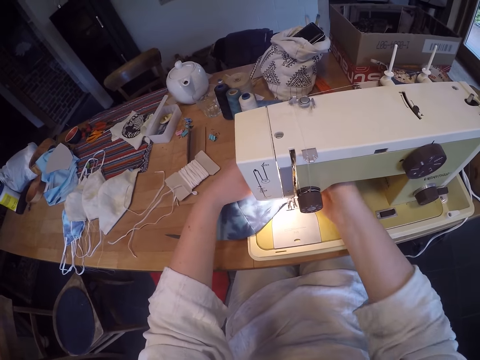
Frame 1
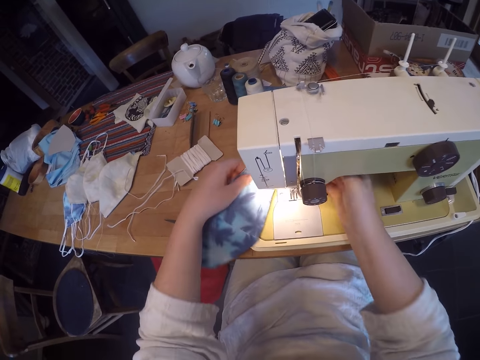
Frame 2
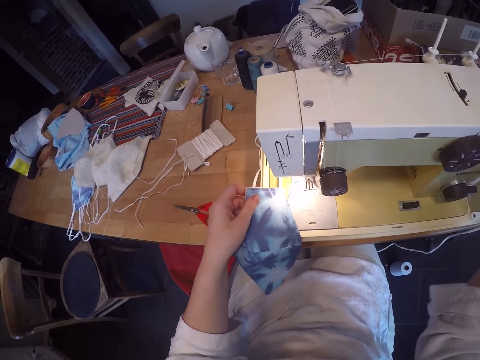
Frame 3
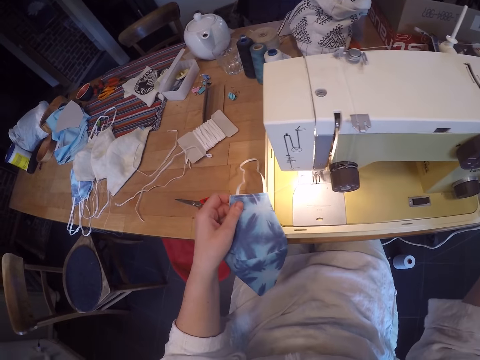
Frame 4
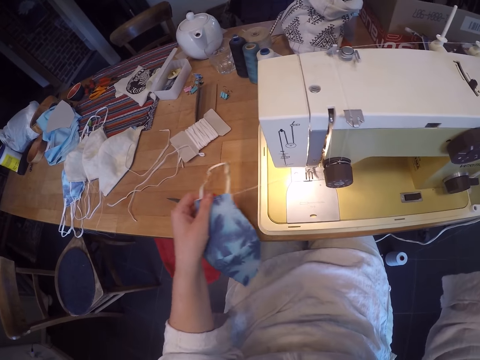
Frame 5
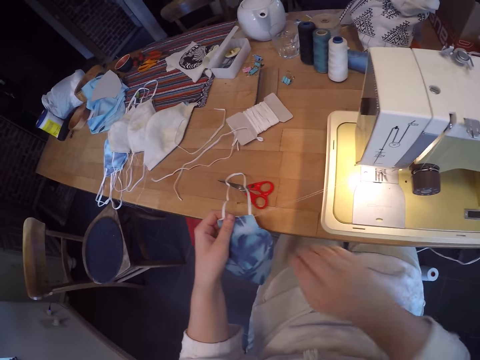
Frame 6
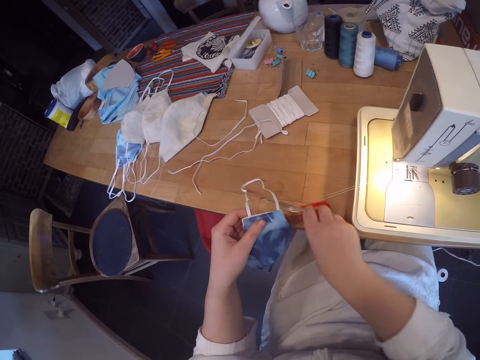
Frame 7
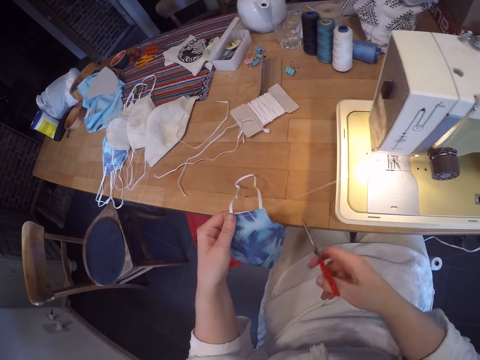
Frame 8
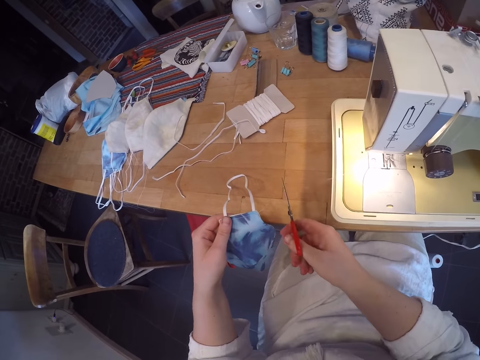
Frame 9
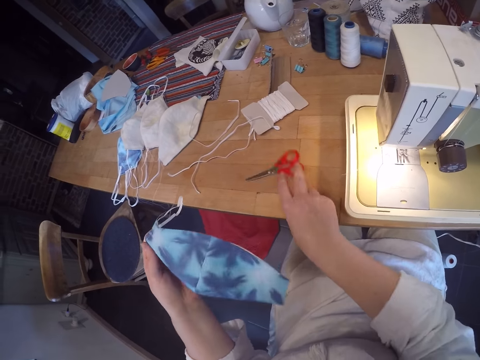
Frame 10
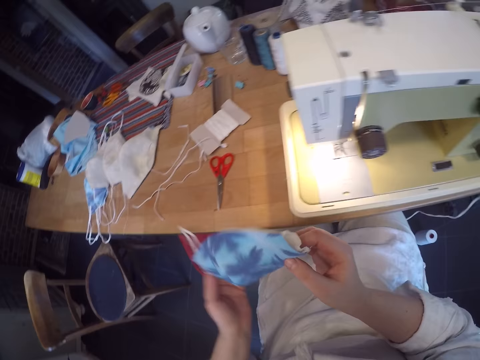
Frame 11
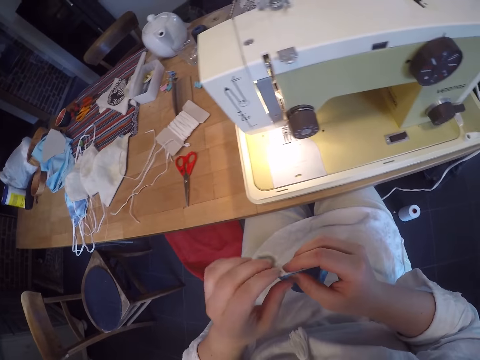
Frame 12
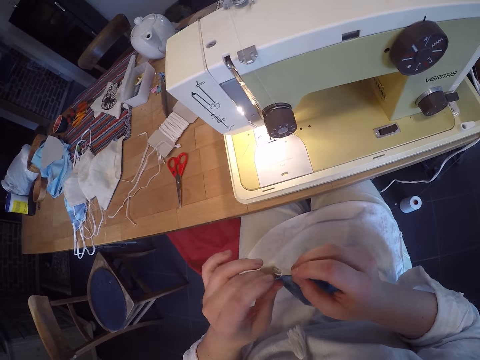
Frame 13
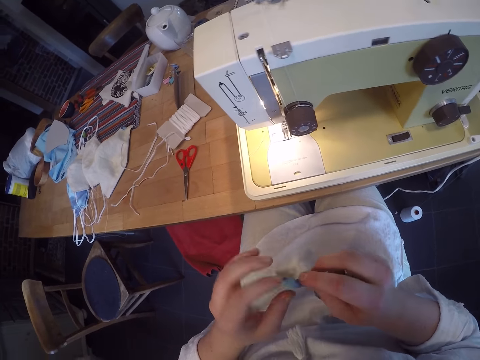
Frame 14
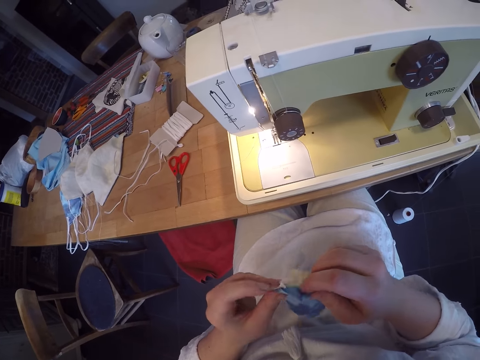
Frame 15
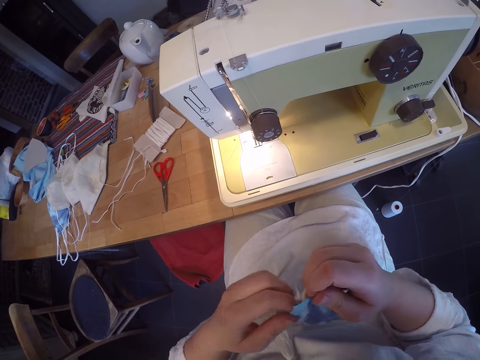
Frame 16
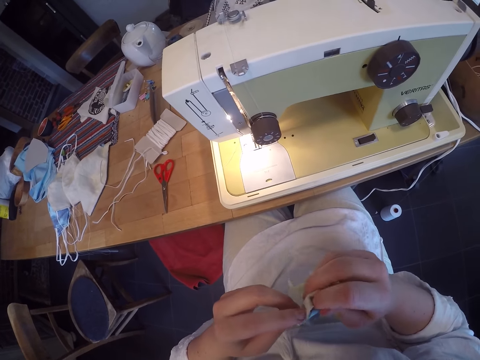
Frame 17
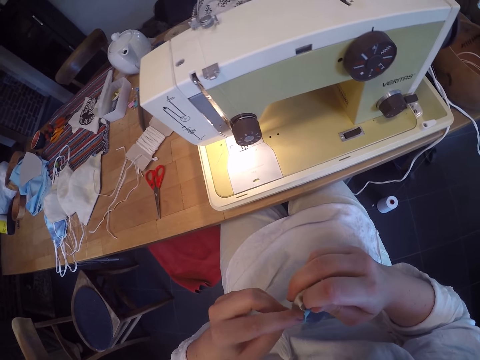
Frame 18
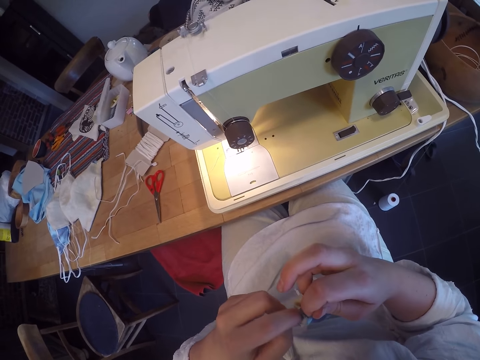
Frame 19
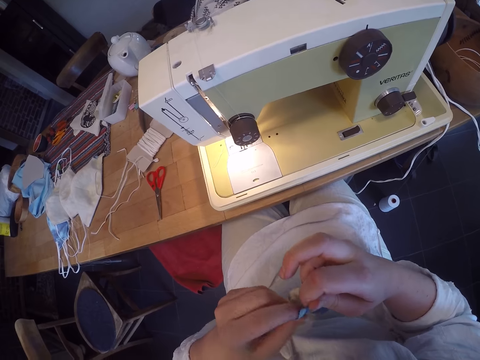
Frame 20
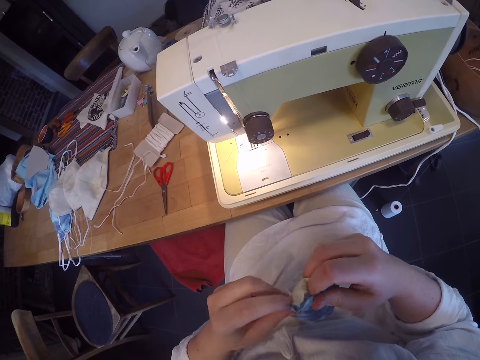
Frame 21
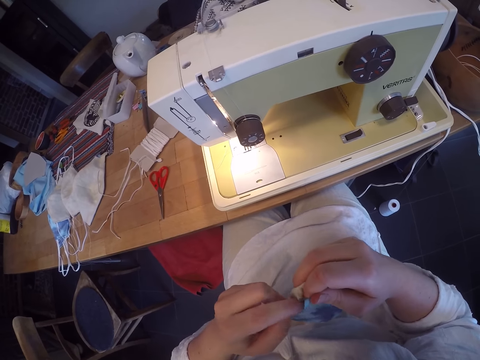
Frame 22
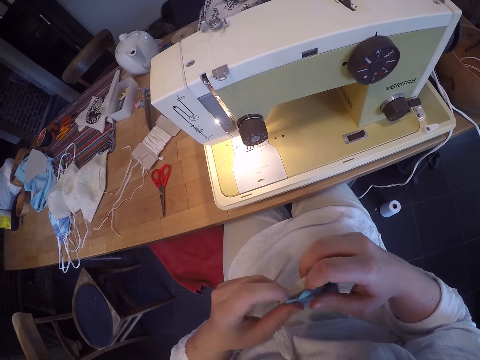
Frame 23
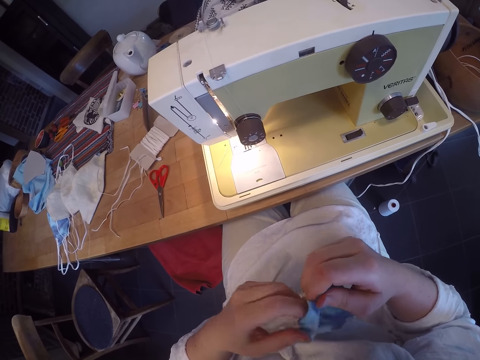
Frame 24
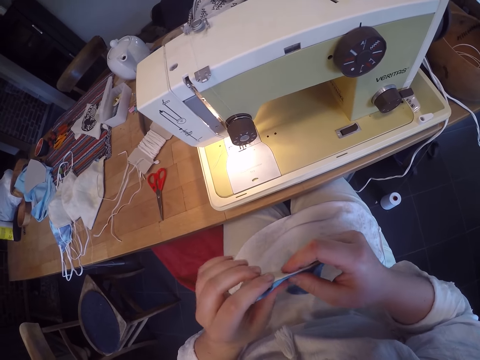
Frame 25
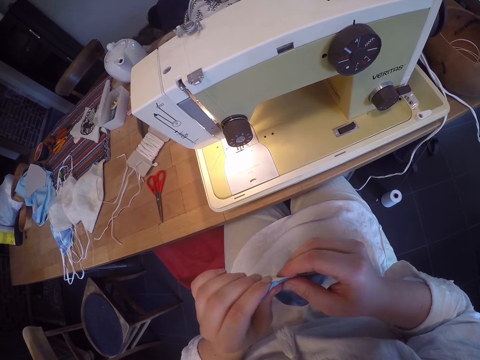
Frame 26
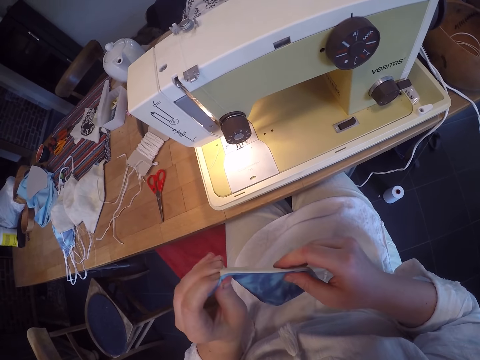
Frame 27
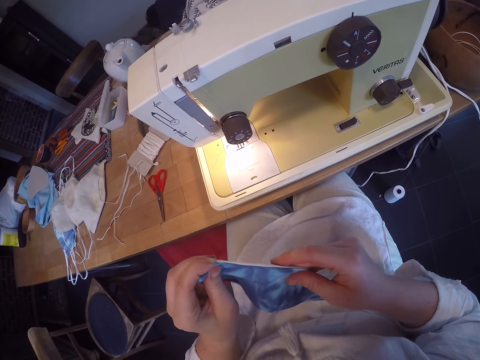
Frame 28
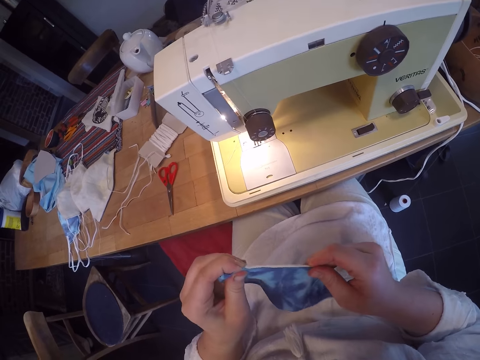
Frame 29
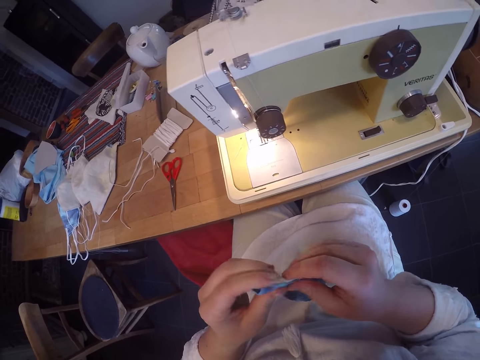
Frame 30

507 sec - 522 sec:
The camera wearer removes his hand from the roller in the machine. He turns off the sewing machine. He removes the face mask from the sewing machine. He uses his right hand to touch the roller in the machine. He removes his hand from the roller in the machine. He picks up the scissors from the table. He cuts the yarn from the face mask using the scissors. He drops the scissors on the table. He folds the end of the face mask.

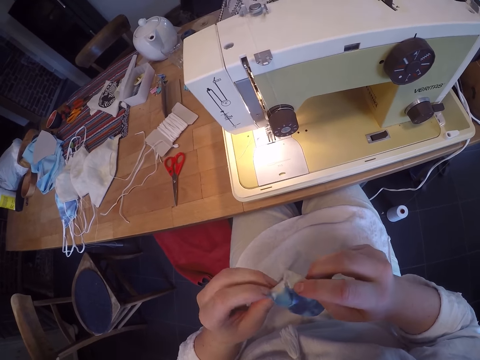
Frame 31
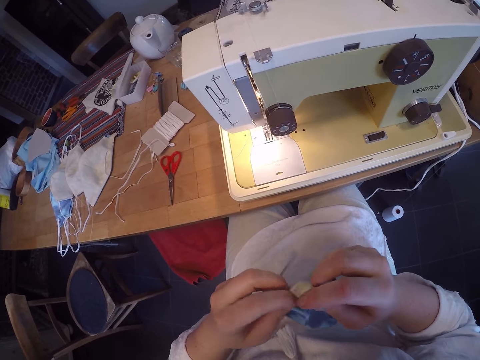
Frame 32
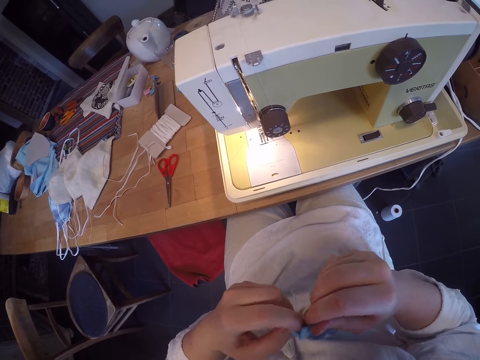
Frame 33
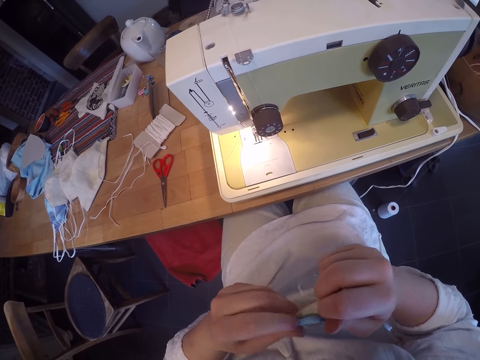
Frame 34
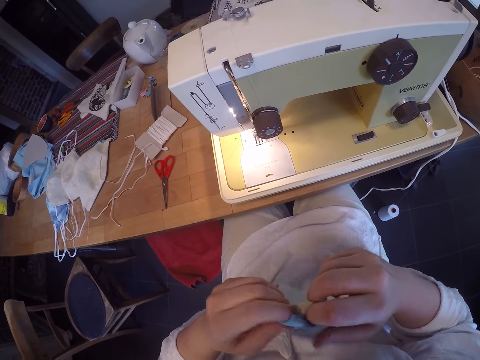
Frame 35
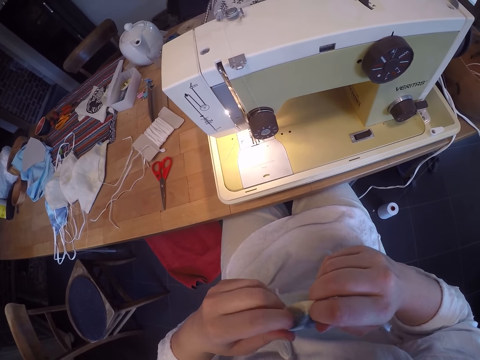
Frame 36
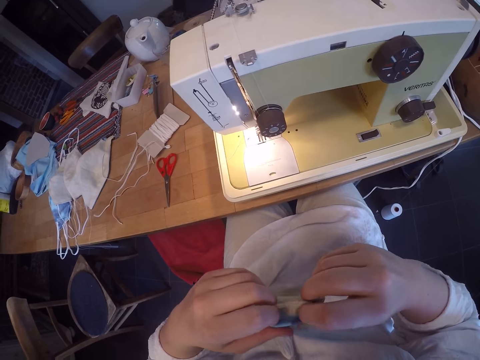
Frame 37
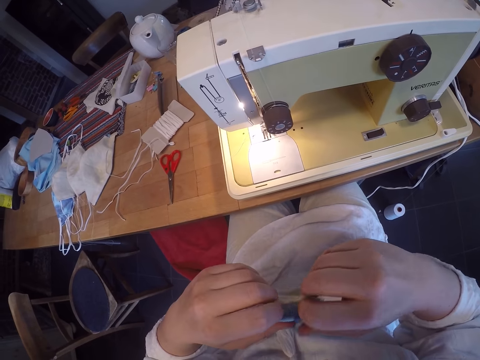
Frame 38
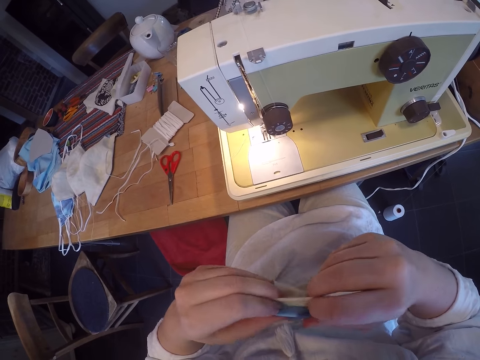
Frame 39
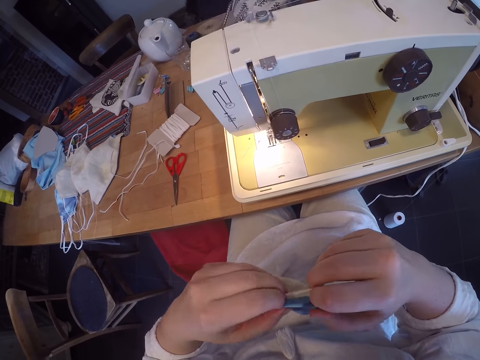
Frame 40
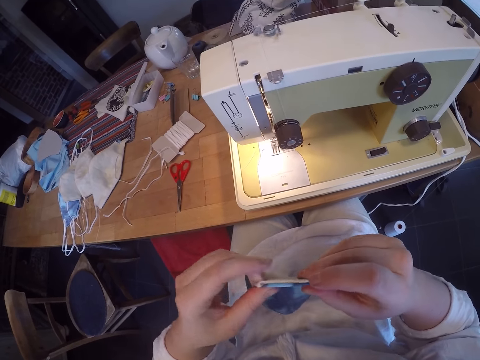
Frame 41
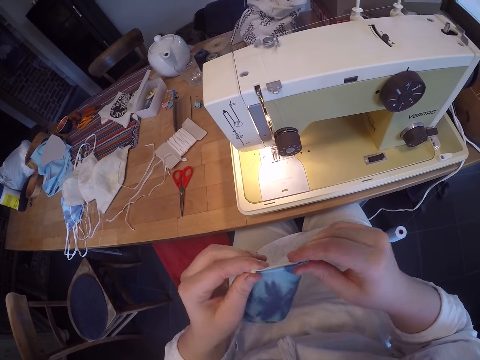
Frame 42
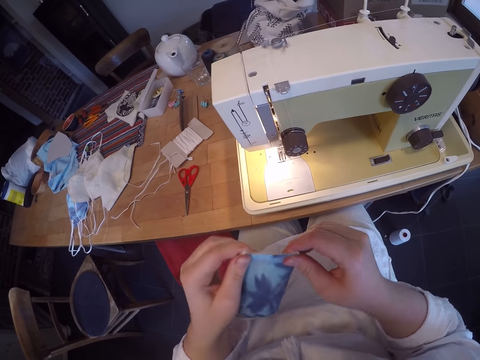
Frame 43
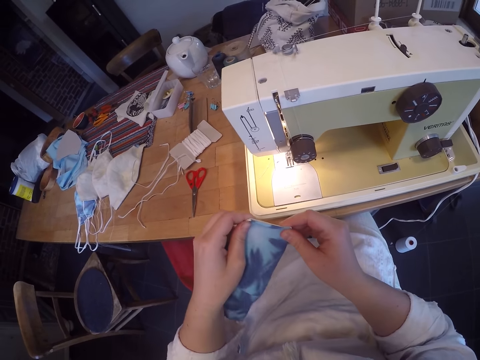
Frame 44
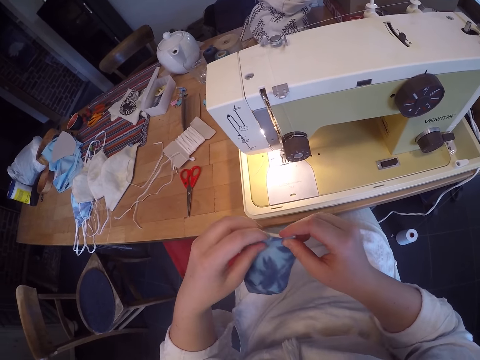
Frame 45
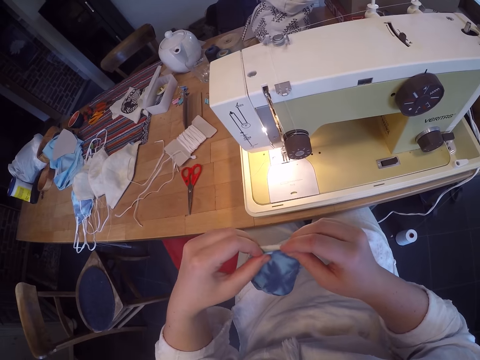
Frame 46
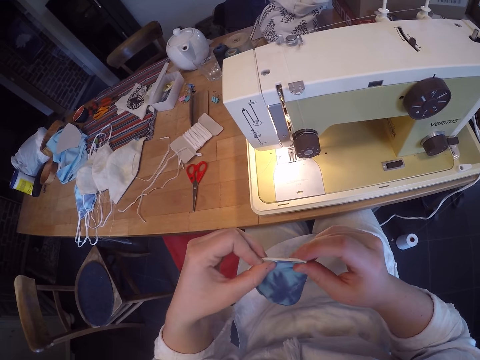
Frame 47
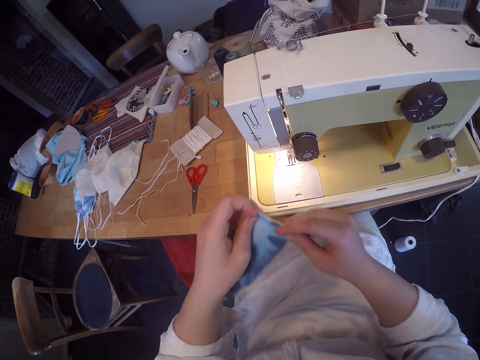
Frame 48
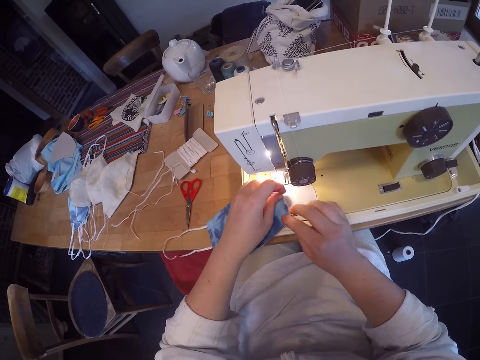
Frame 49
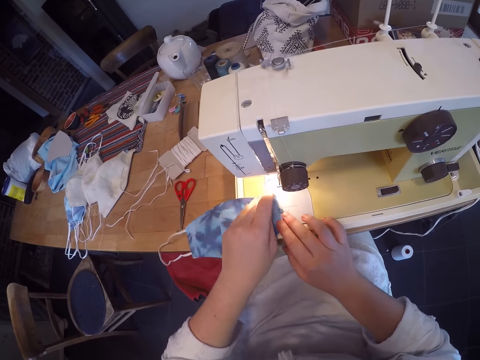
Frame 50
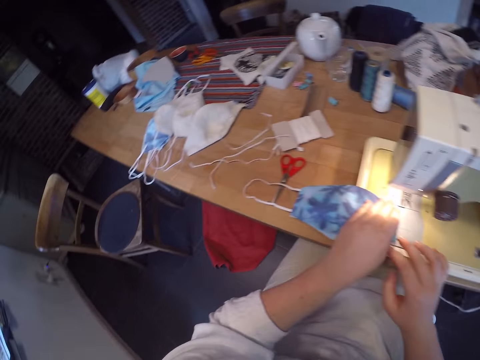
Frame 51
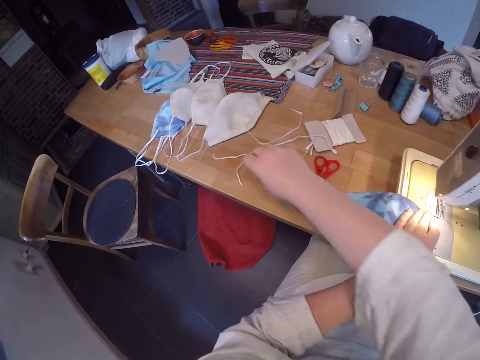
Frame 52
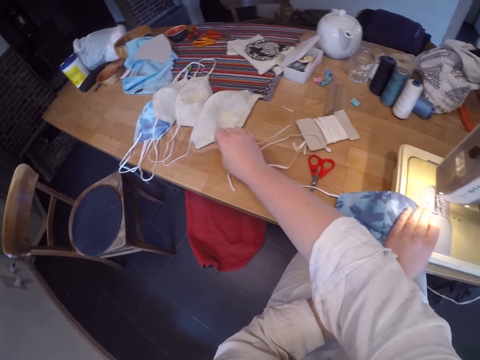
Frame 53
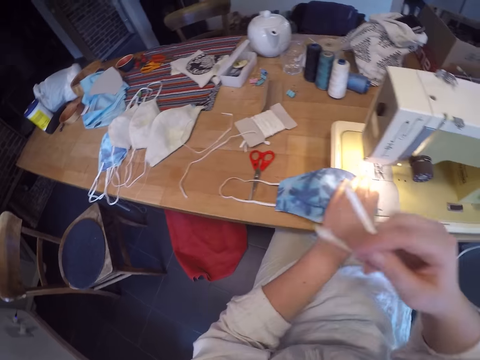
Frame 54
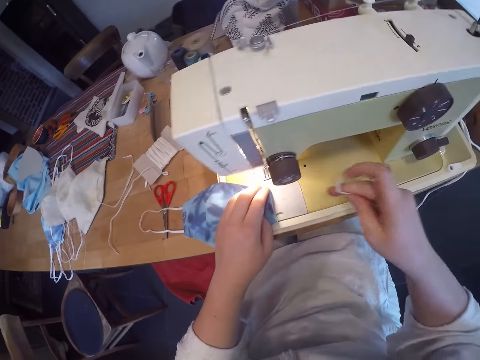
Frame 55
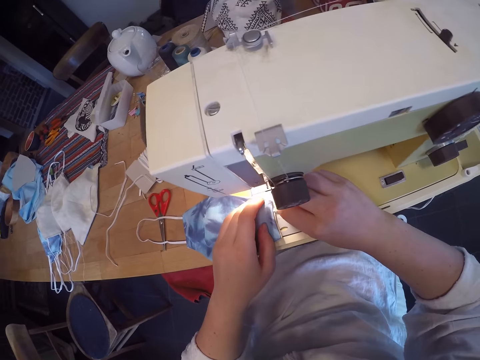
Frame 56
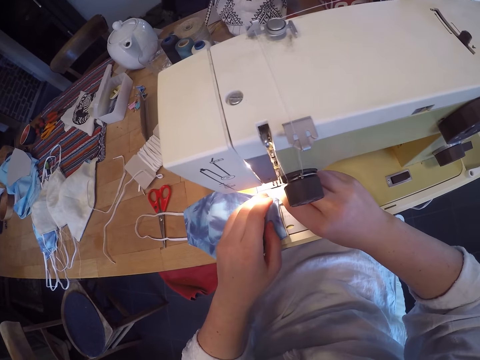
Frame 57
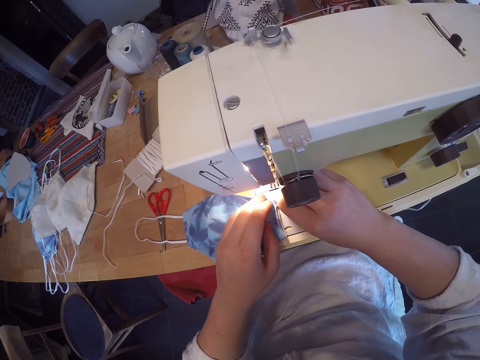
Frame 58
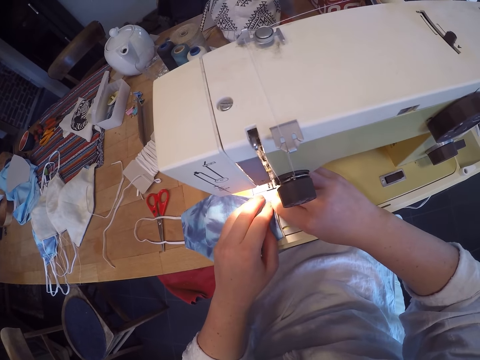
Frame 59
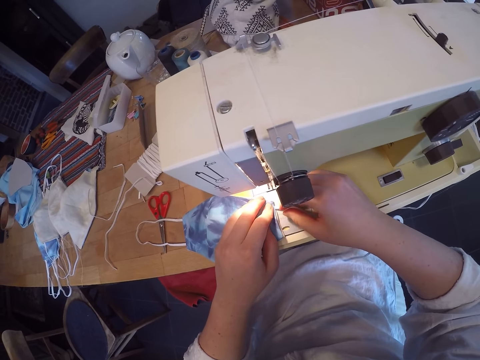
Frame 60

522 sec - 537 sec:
The camera wearer puts the face mask onto the sewing machine. They pick up a cord from the table. They insert the cord into the face mask.
